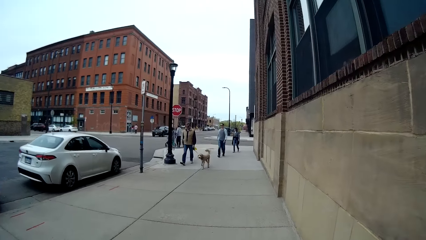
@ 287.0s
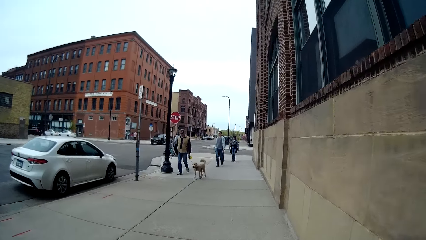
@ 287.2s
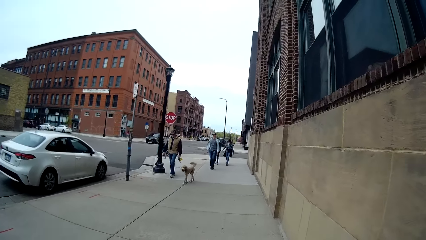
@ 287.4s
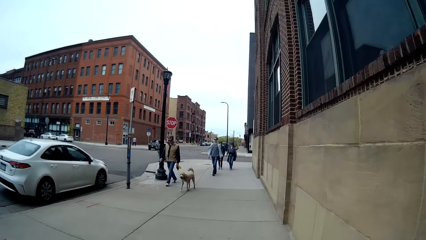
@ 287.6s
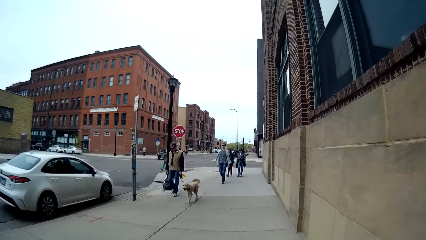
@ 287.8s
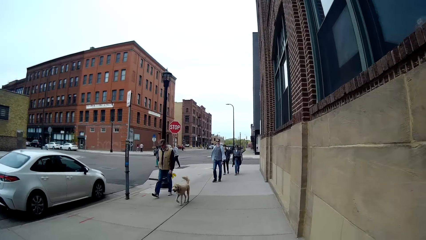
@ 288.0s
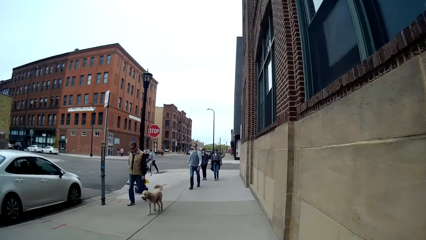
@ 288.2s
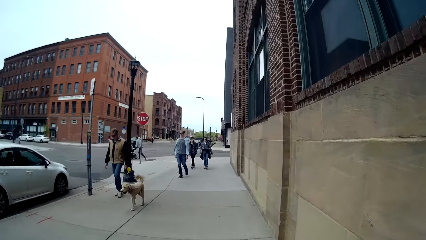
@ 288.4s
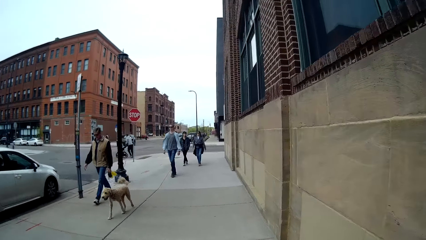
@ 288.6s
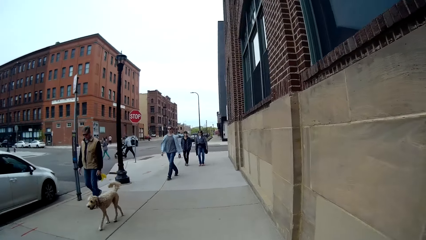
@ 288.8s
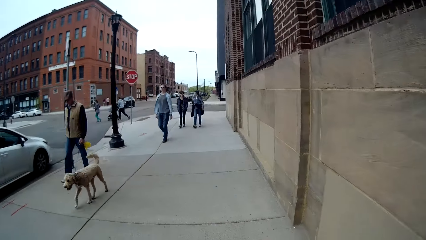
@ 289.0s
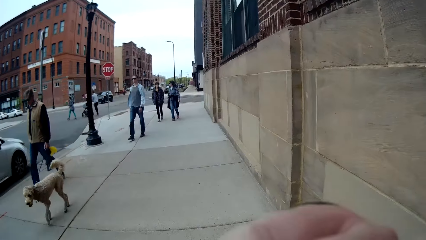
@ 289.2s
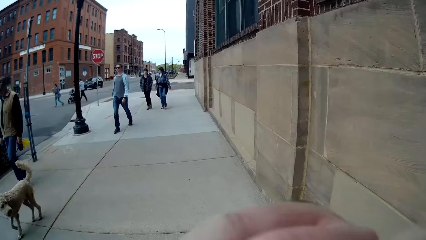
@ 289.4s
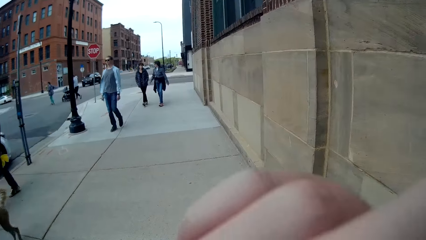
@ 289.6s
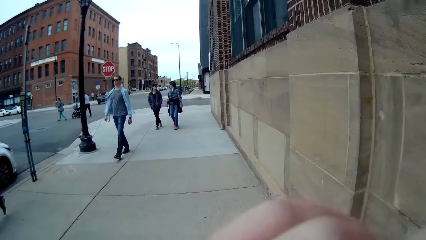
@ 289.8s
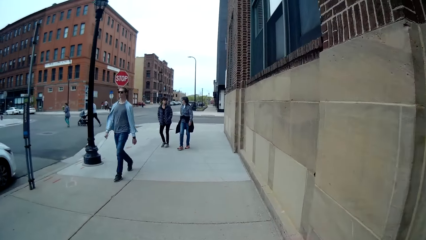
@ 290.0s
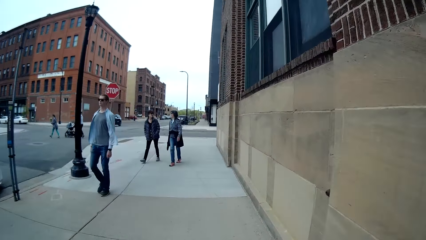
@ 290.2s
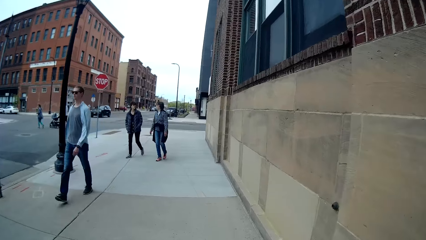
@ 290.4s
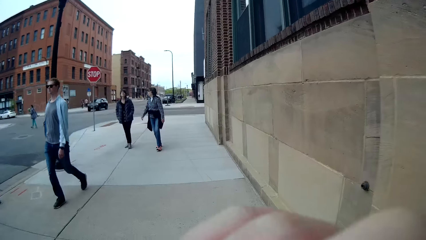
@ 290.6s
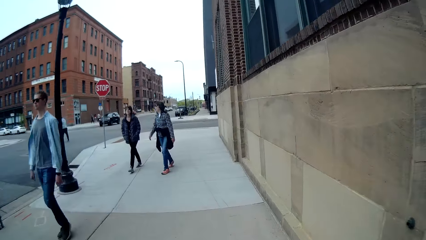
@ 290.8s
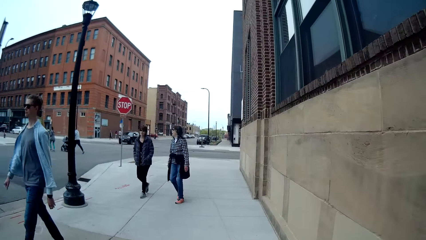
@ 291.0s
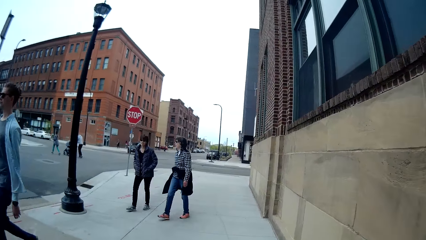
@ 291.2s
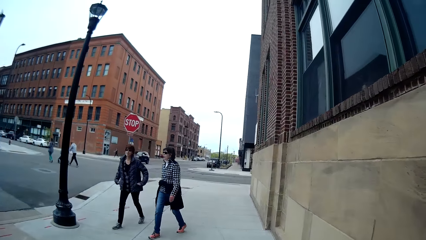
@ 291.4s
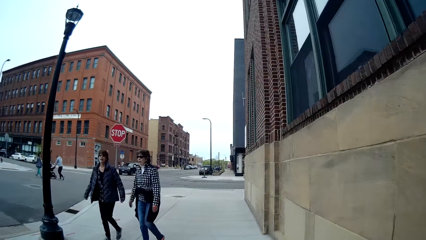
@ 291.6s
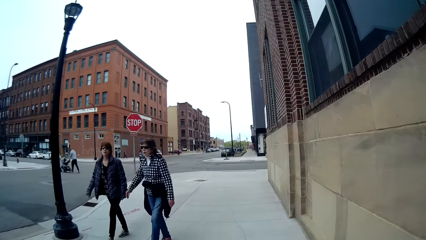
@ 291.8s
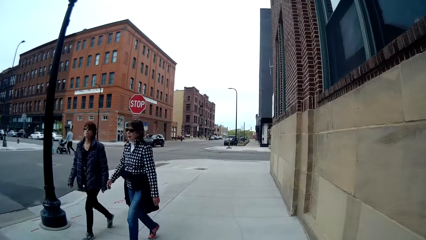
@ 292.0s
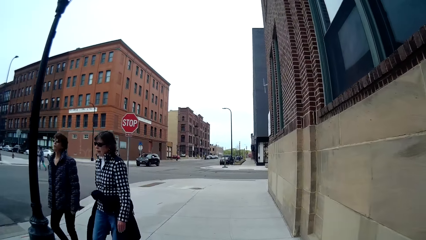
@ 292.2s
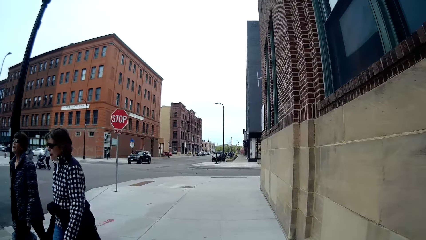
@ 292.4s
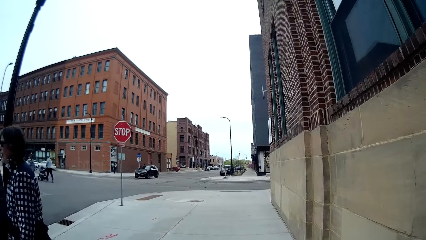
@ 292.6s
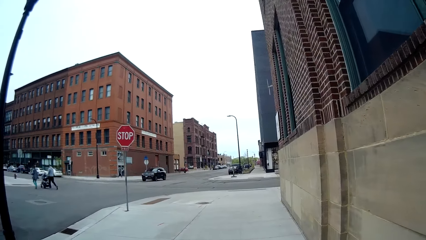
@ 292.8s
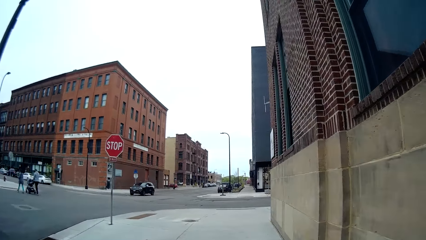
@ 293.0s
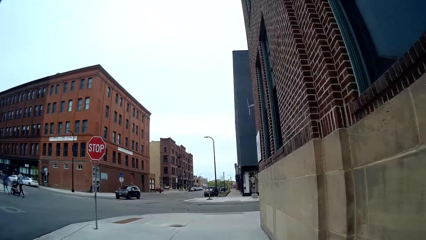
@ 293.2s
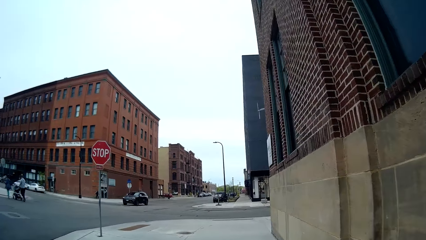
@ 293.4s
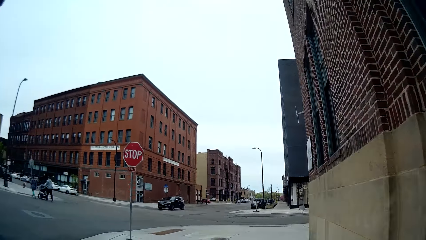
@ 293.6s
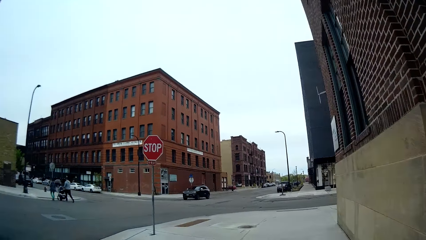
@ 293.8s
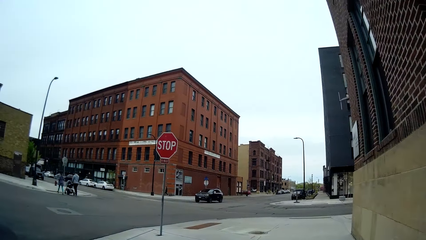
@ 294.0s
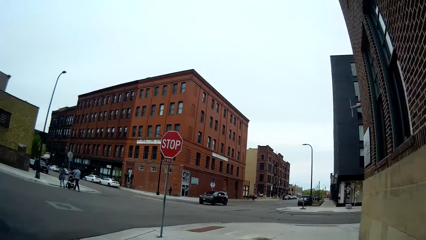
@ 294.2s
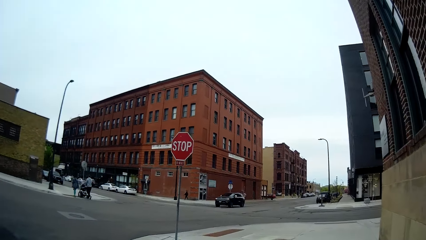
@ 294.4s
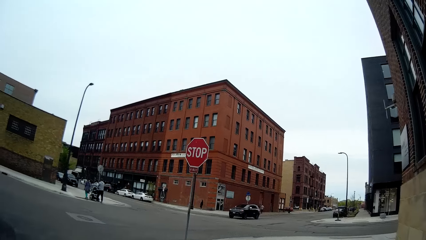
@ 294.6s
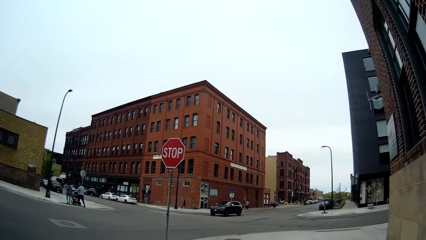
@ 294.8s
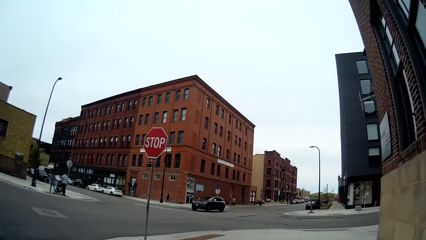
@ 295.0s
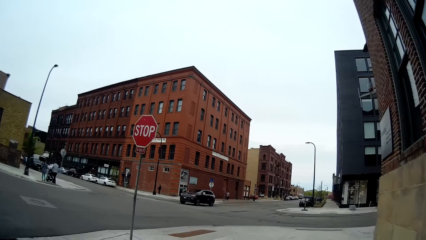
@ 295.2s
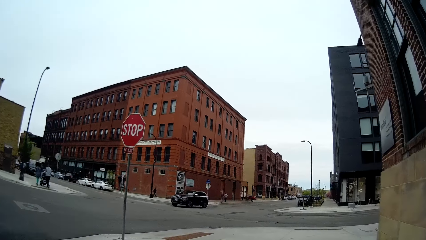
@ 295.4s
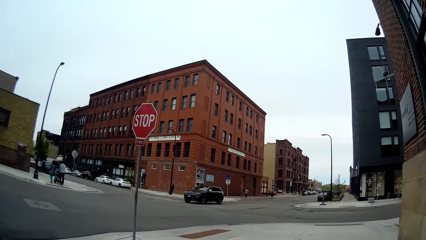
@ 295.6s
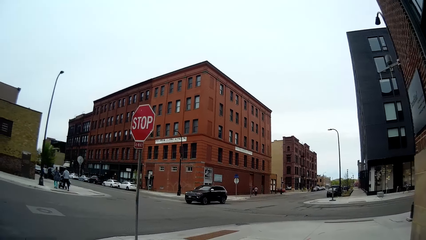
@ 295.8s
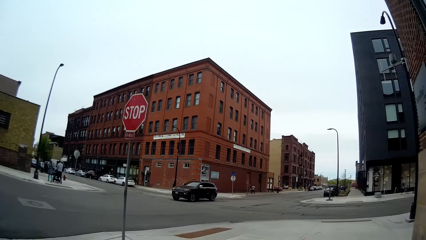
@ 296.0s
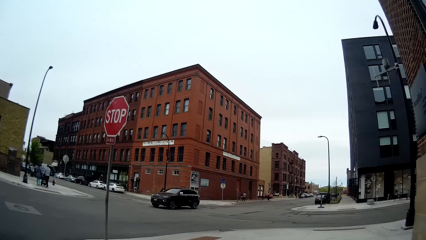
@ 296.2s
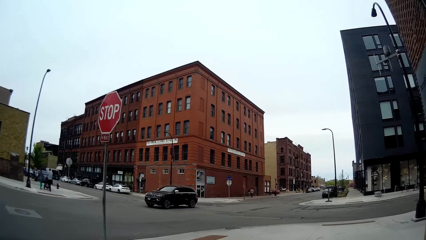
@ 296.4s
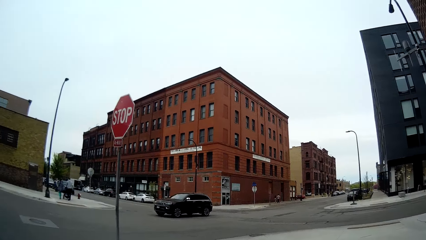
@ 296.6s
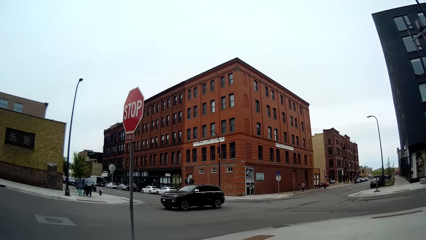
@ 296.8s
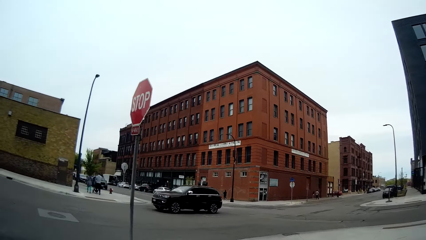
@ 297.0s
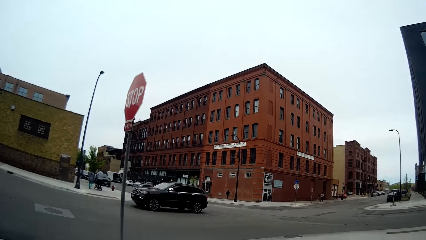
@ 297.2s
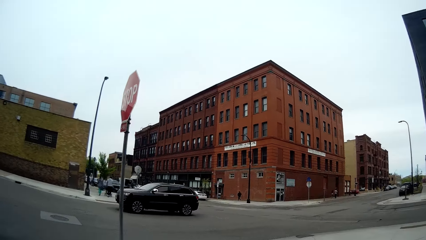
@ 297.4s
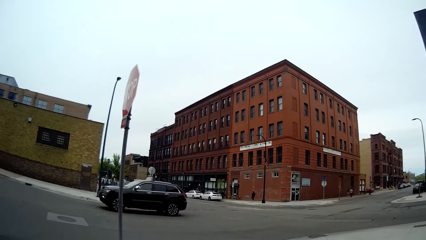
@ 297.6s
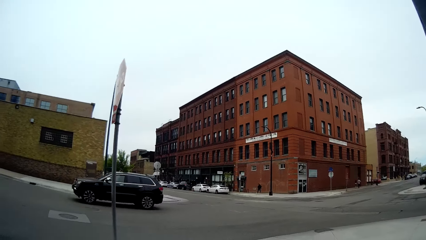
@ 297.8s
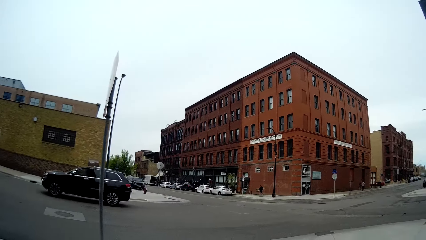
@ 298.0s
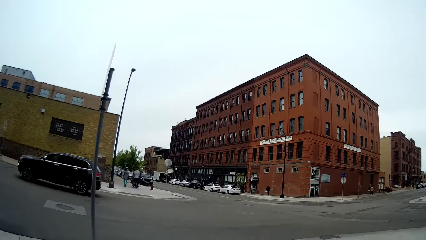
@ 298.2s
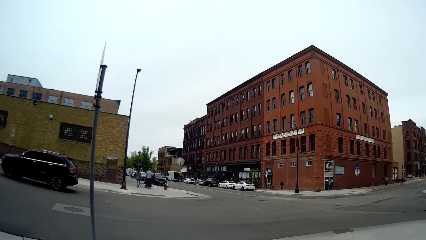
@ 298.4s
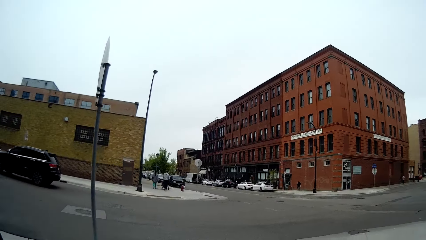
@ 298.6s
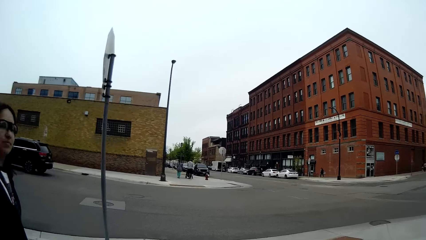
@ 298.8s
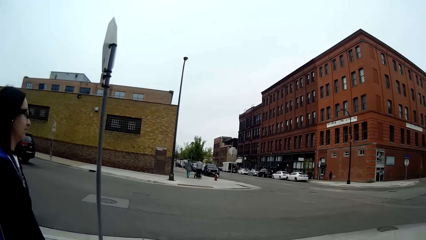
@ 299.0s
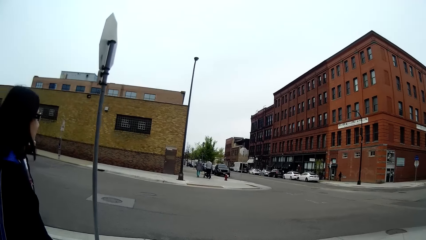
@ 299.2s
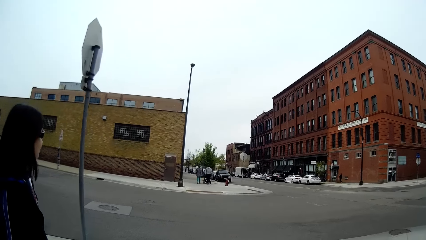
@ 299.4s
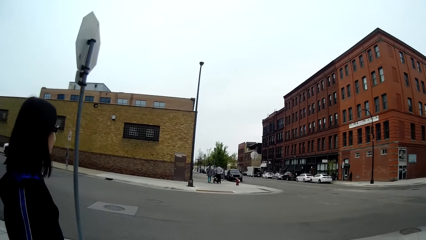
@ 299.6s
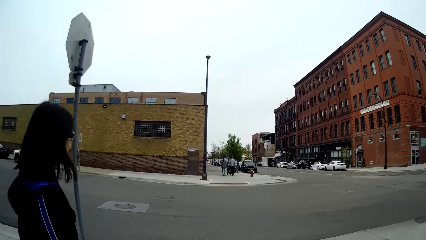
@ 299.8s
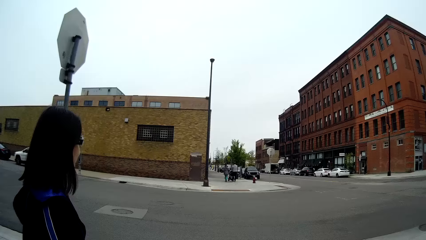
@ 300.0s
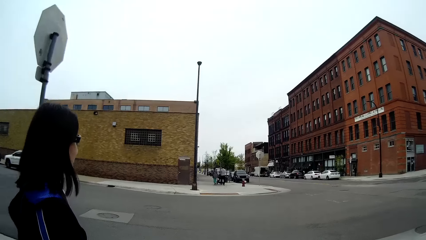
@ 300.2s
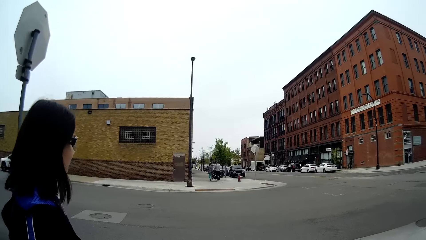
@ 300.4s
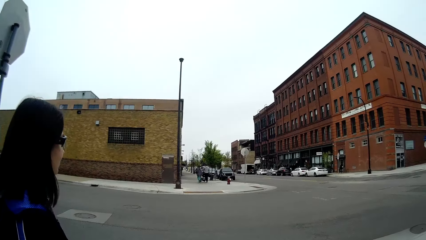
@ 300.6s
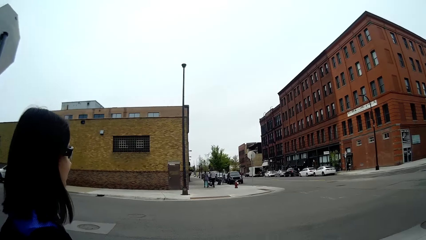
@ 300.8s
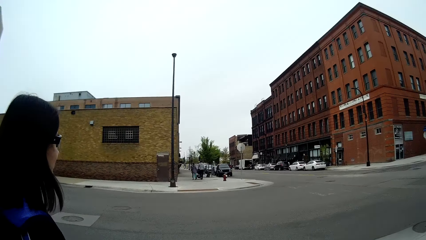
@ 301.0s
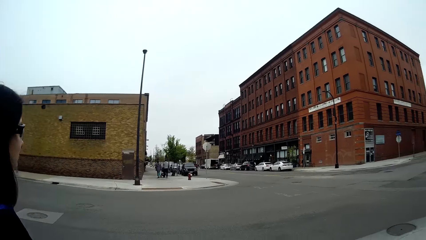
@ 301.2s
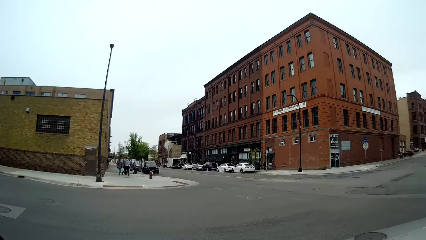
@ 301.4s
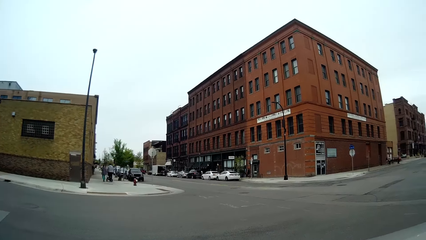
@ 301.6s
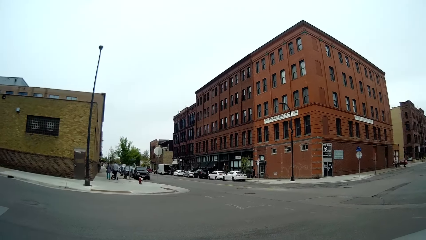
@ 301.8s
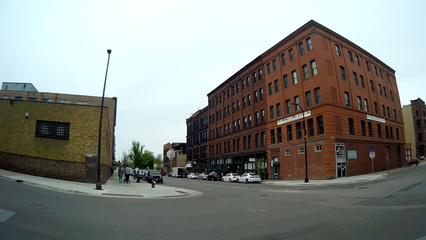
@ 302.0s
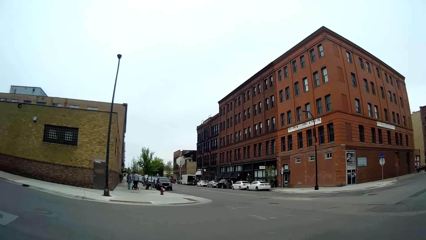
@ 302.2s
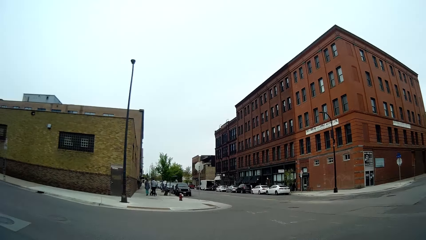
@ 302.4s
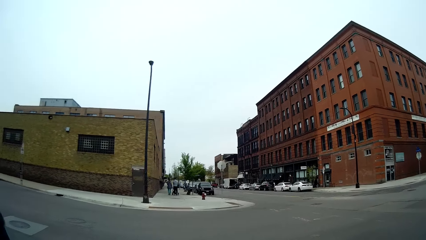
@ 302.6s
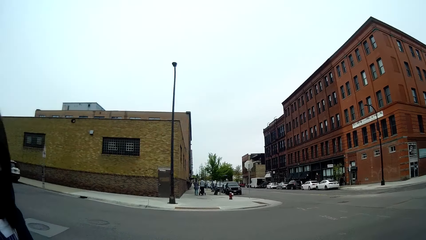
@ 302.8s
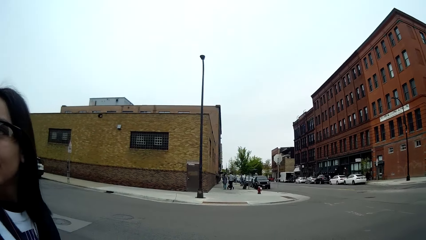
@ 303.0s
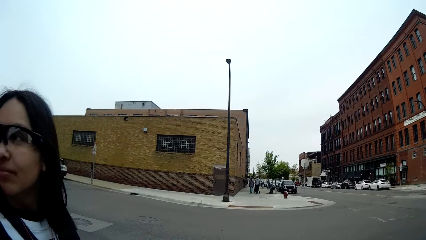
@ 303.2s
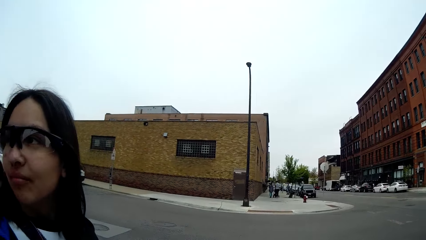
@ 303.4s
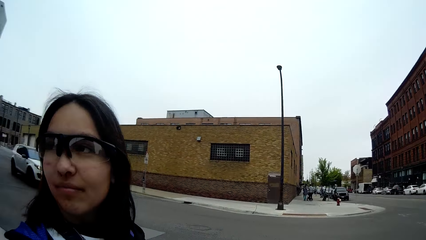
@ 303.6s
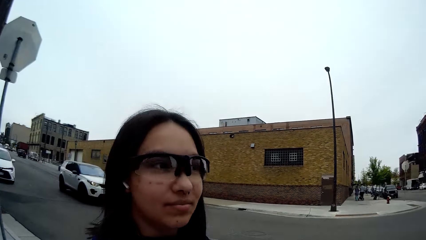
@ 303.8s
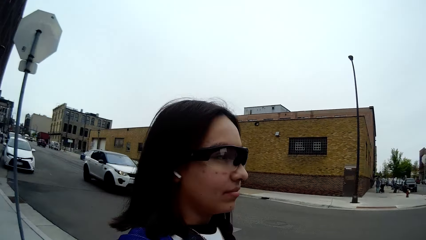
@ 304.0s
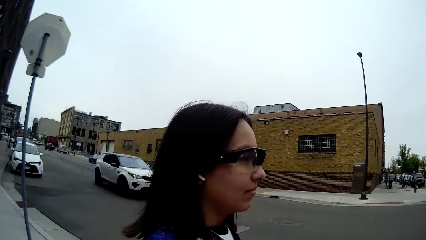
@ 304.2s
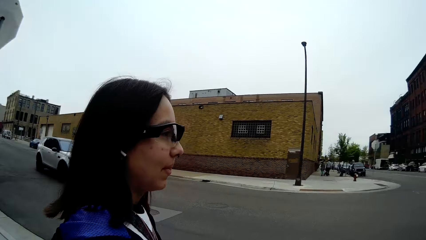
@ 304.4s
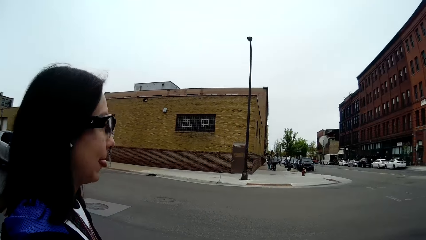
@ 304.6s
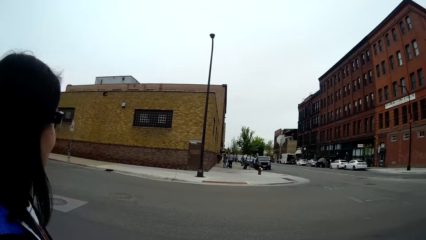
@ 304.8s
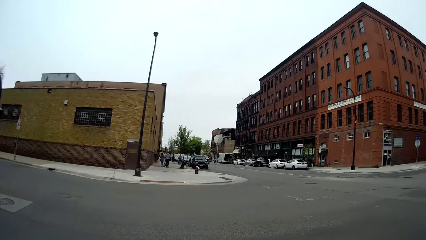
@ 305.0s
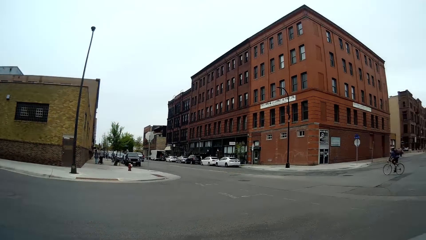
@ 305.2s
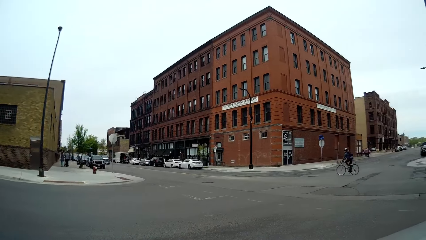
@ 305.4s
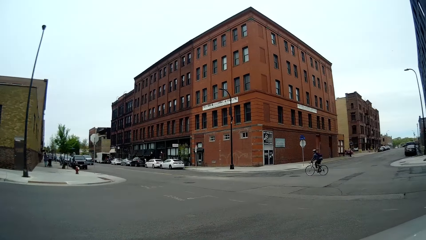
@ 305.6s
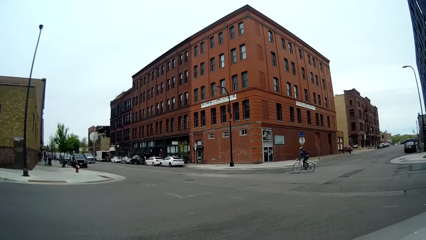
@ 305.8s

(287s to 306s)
A man and a brown dog walk past the camera wearer. The camera wearer raises a hand. Another man walks past them. A woman and another woman walk past them. The camera wearer stops walking at the road side.
